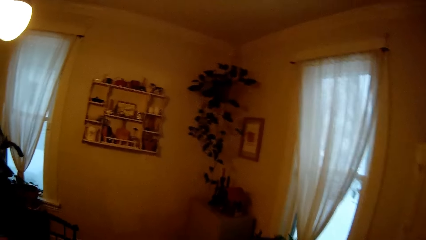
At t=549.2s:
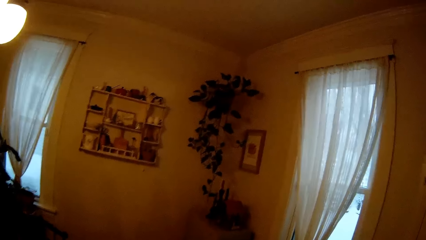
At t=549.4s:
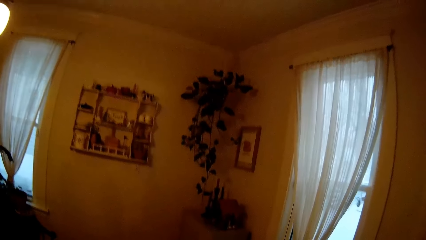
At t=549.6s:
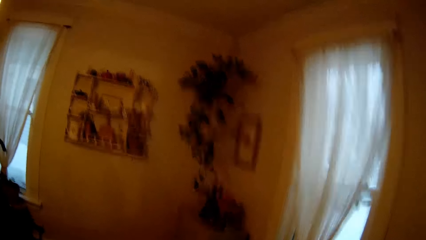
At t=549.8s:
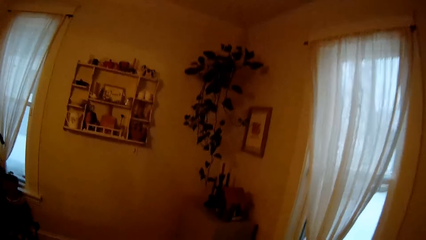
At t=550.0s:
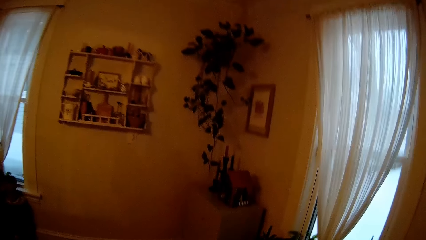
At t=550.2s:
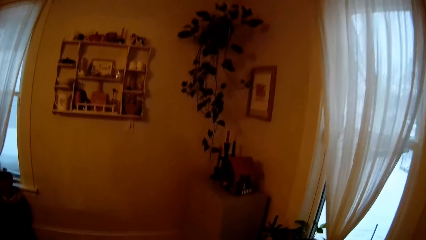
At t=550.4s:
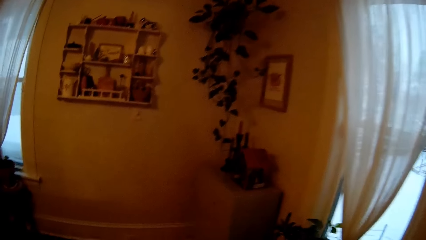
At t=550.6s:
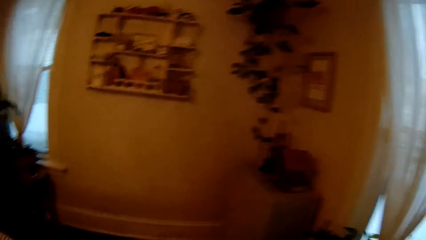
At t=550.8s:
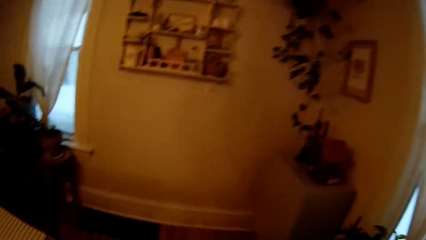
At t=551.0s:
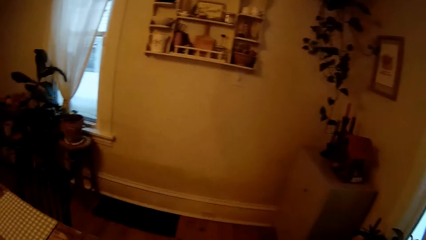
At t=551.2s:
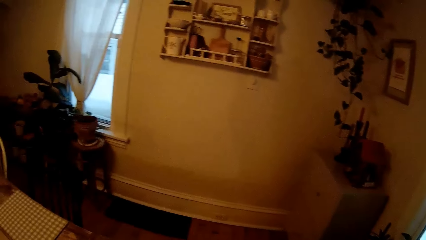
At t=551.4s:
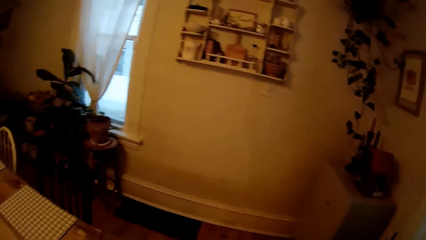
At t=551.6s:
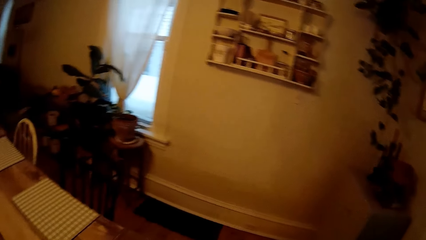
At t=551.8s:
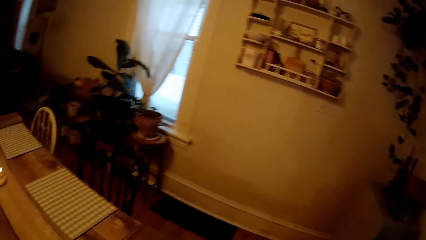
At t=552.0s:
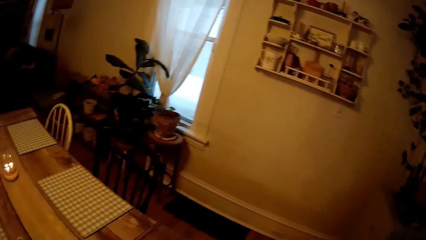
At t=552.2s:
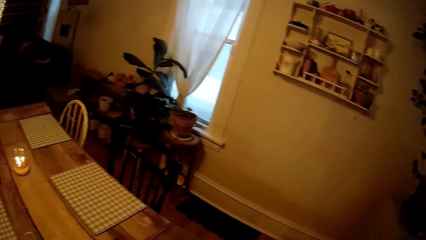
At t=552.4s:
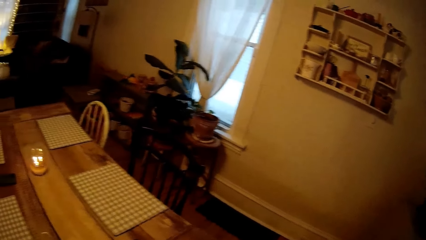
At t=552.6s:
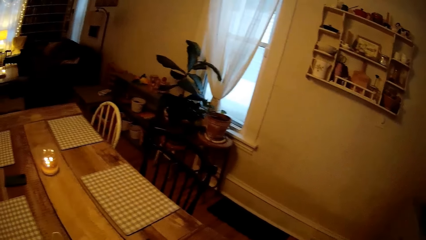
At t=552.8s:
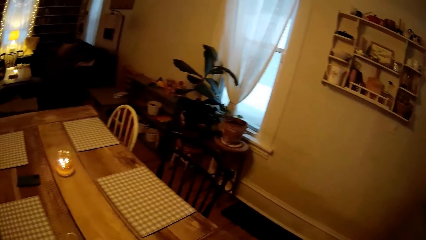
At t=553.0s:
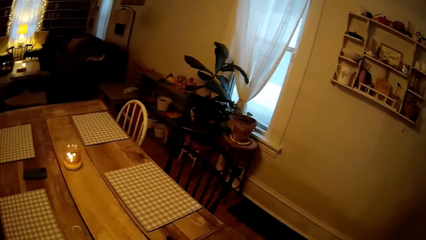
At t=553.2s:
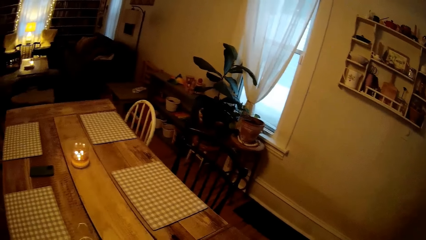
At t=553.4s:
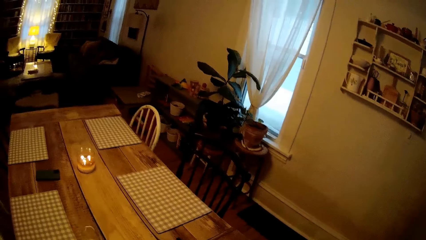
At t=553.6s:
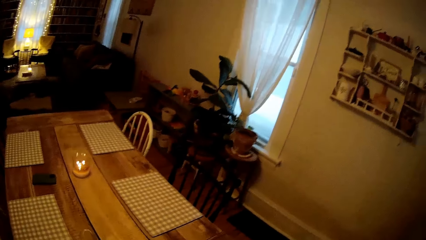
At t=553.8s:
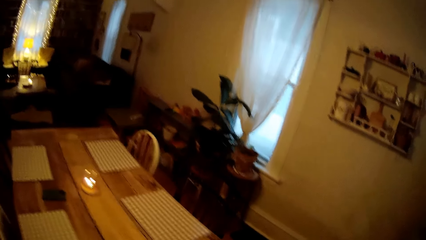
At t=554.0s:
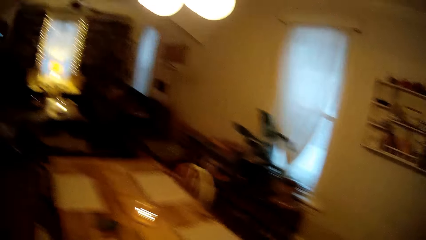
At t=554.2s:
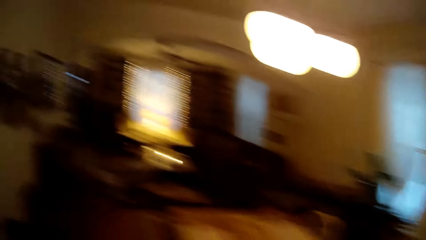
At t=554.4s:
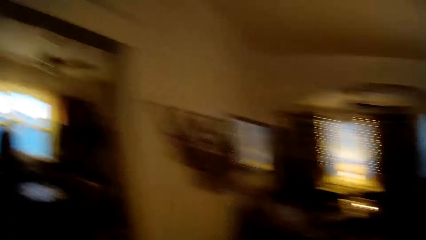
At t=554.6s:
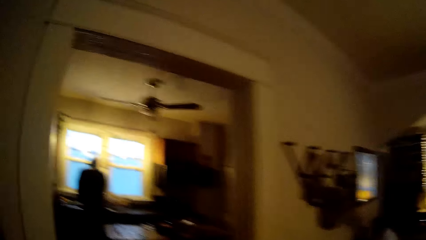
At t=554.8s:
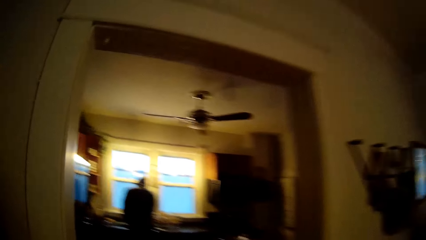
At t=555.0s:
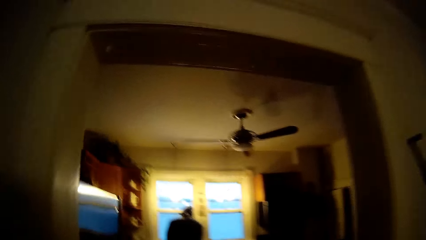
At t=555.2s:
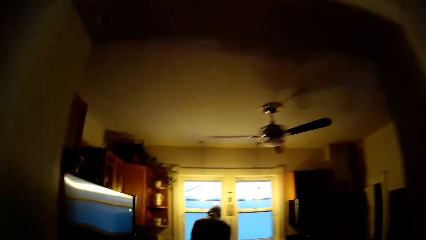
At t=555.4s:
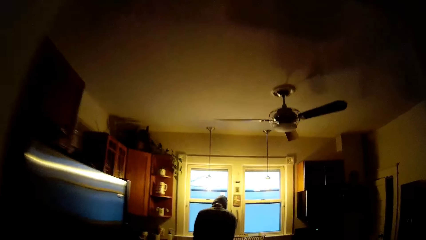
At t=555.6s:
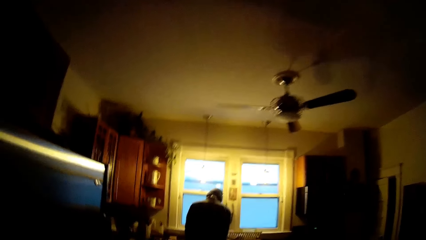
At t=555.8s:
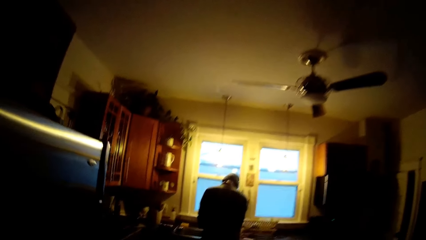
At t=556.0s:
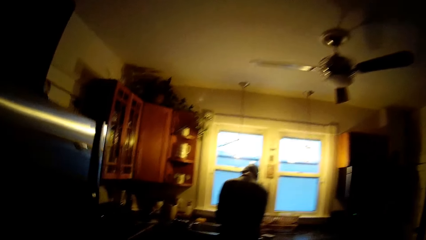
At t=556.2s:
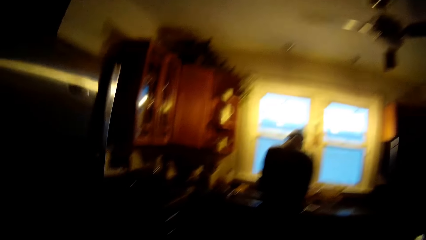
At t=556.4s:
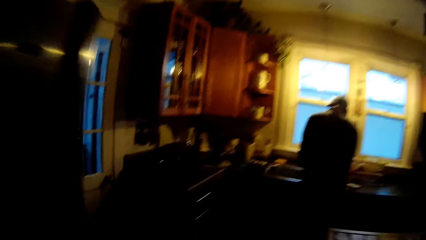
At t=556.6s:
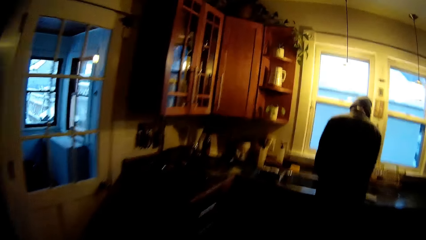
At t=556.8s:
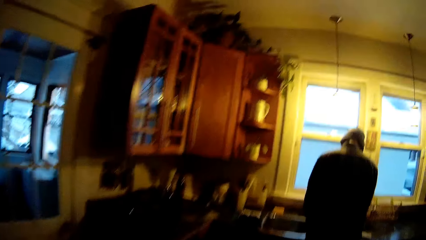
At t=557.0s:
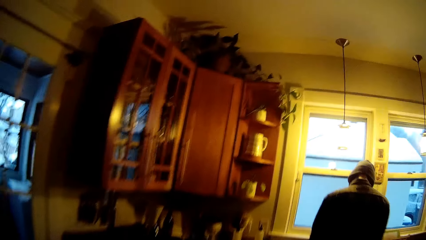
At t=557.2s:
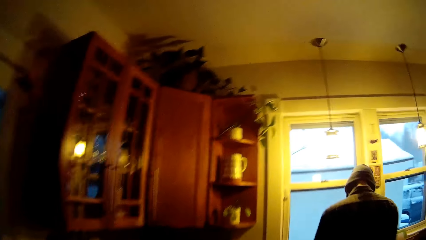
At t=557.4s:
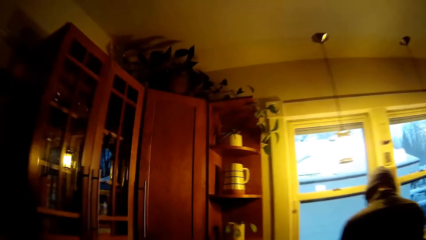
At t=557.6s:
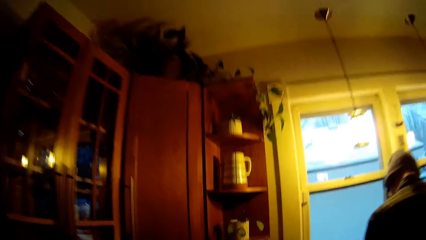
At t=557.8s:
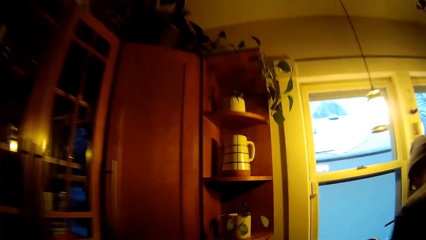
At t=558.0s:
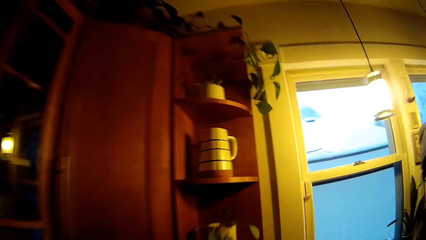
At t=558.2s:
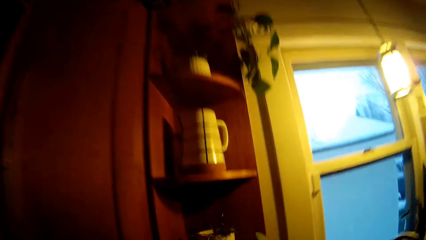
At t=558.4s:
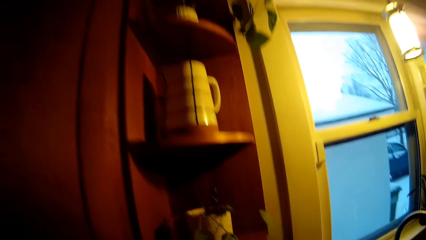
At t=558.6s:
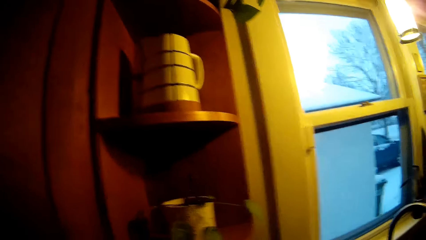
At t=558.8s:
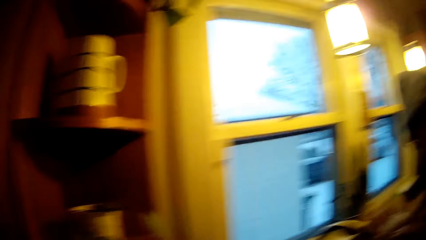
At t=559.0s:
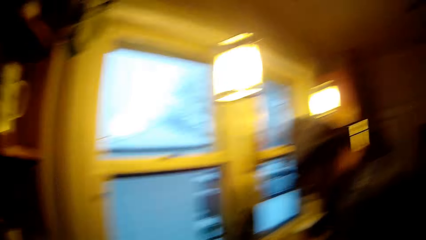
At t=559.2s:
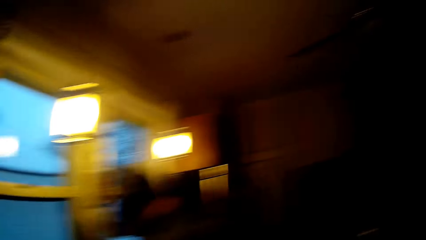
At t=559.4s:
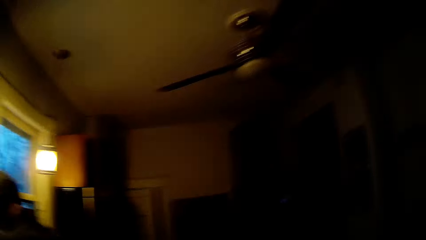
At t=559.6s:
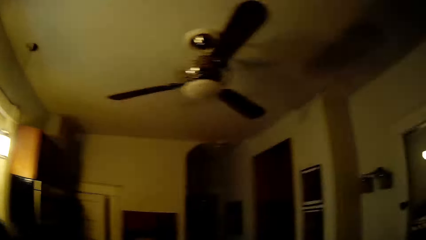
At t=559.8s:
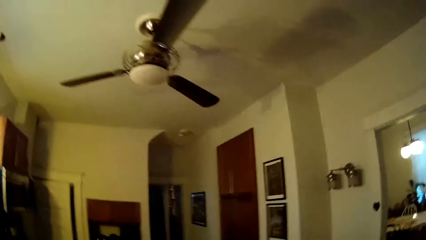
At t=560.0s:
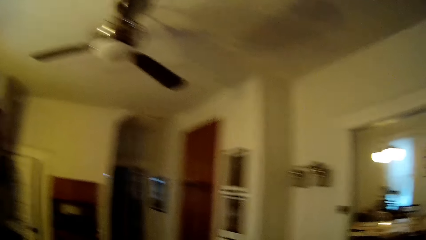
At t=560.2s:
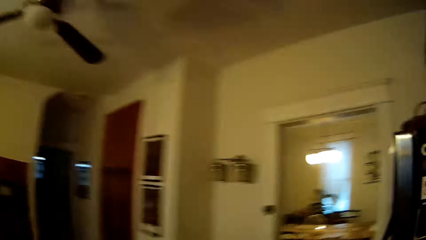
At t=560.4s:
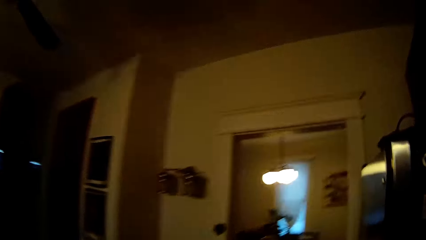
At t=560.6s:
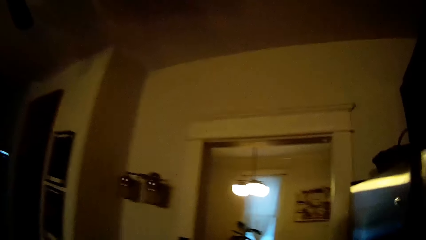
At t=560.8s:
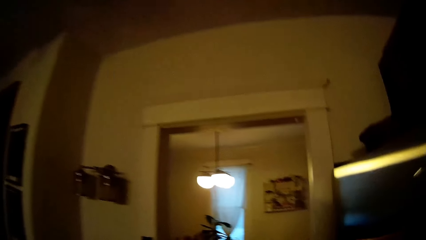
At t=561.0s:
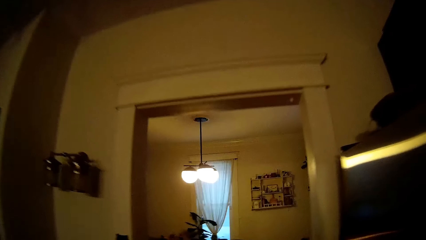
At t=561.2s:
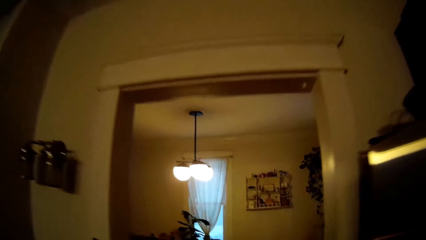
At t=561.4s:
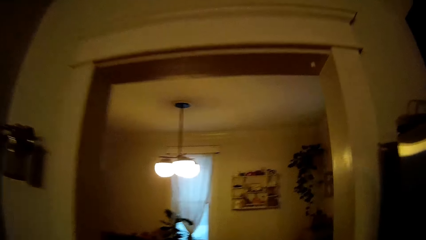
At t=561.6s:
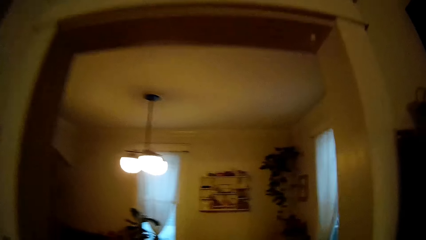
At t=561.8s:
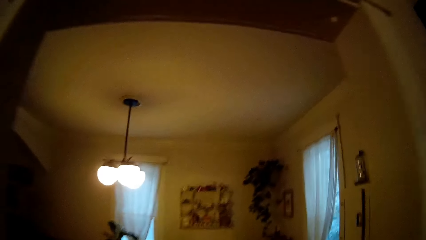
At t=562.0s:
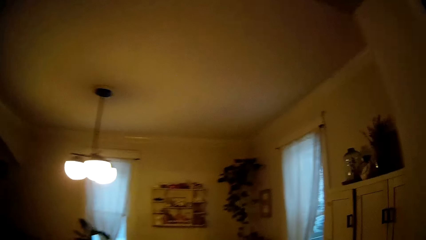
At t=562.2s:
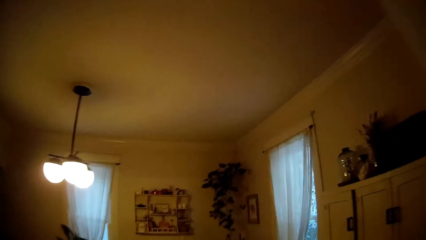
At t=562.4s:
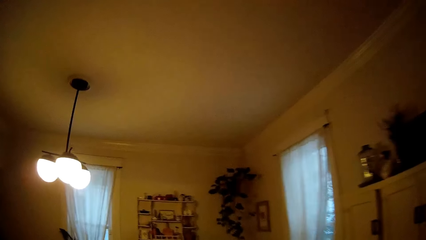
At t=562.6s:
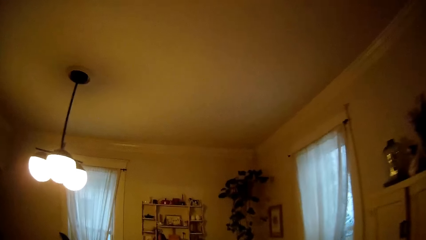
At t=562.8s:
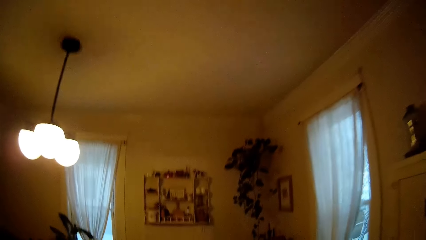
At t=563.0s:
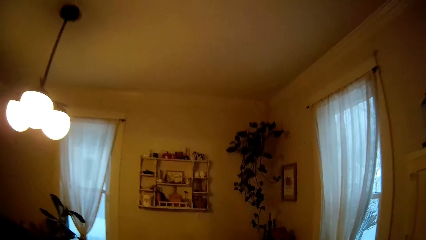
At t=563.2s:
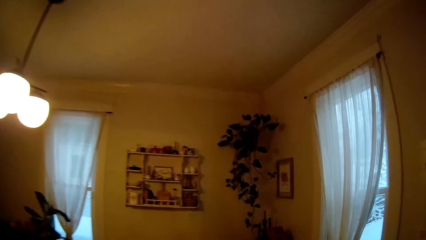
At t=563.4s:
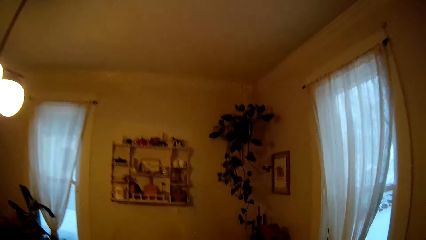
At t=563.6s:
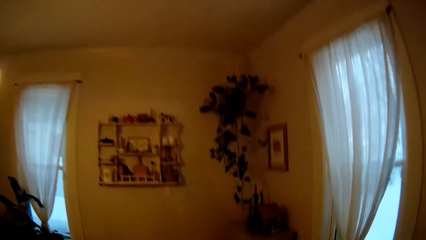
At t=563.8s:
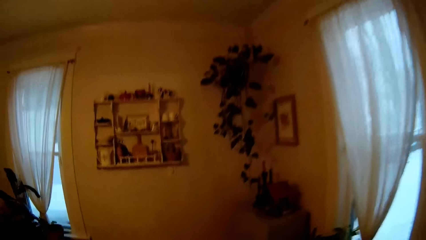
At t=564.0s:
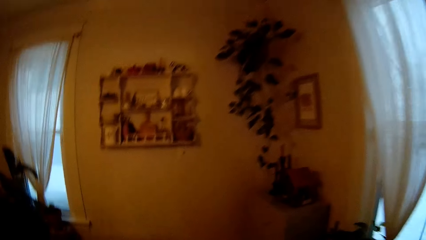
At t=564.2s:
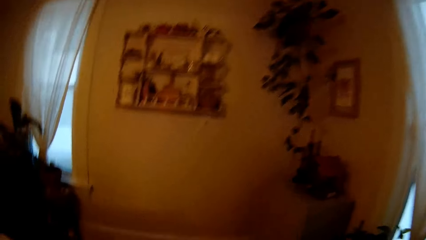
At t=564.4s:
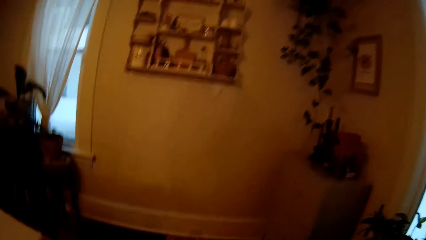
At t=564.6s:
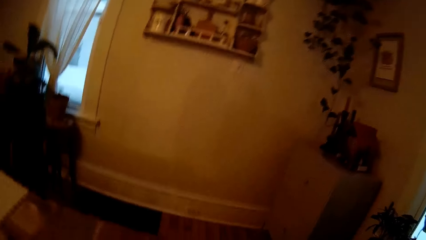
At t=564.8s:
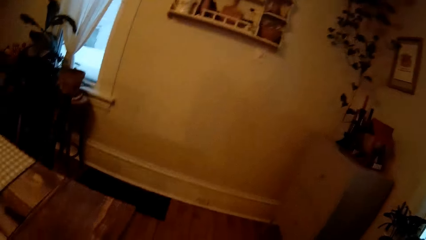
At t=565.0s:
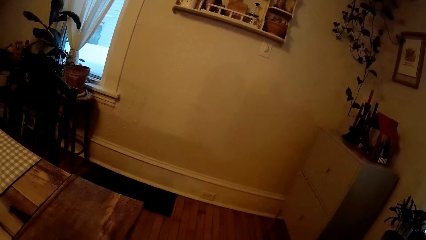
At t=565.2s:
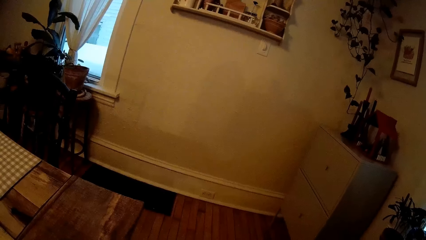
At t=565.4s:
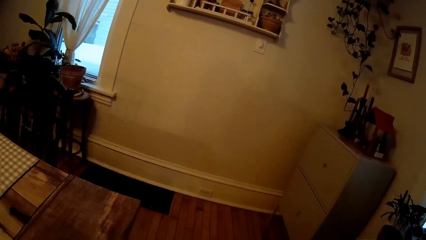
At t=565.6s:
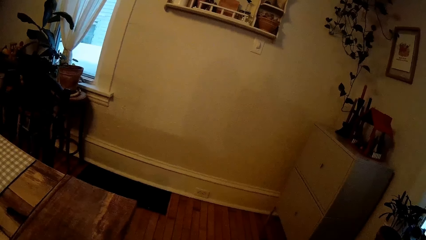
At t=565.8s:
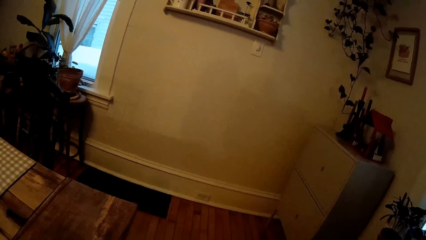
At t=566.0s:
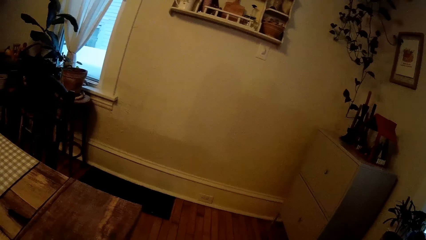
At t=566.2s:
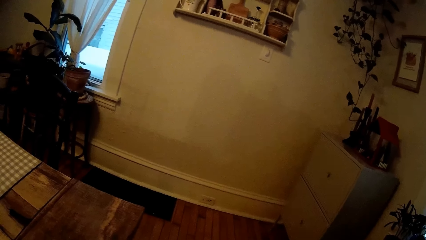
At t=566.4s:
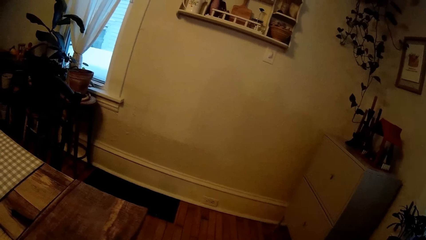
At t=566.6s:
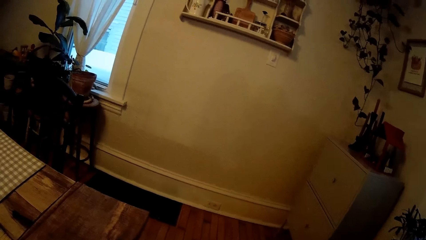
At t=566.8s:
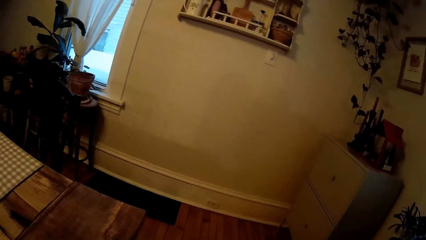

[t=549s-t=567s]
The camera wearer walks into the kitchen from the sitting room. They walk to the kitchen from the dining room. They walk to the dining room from the kitchen.
